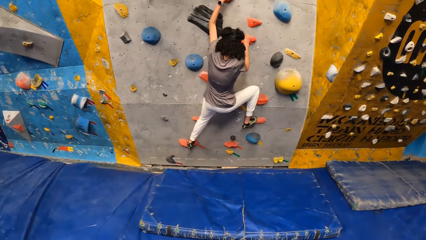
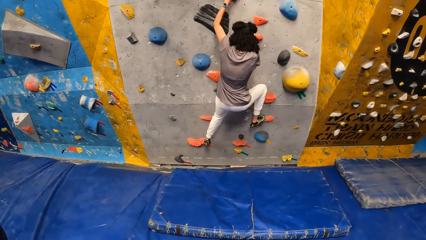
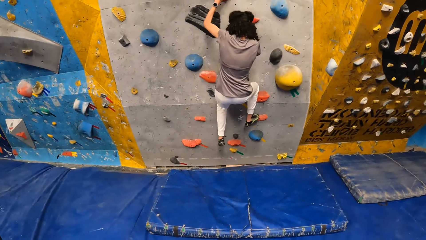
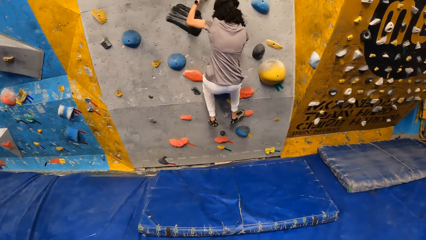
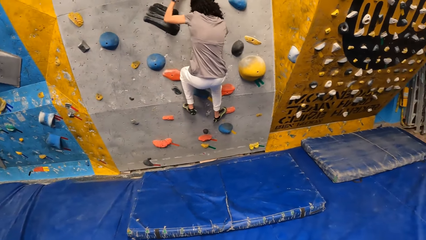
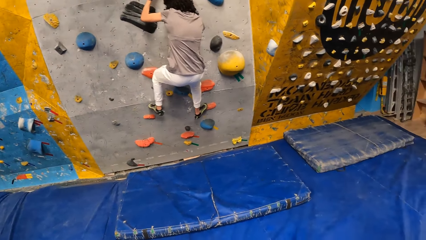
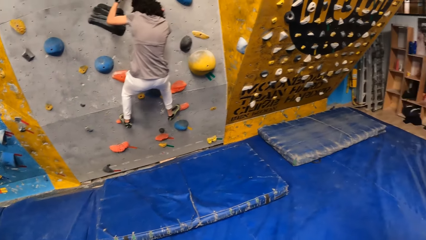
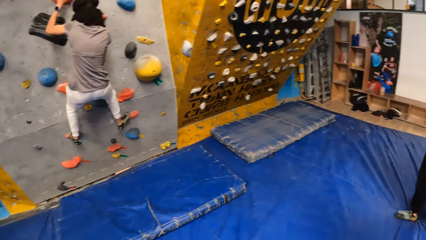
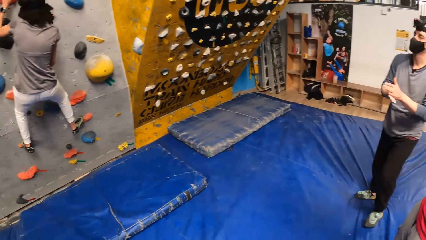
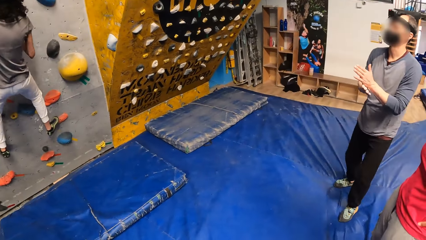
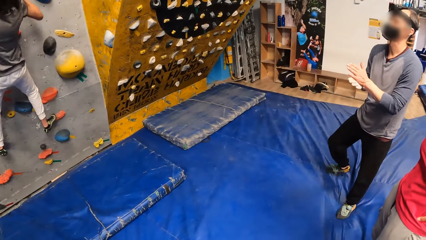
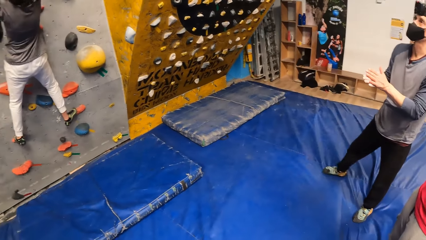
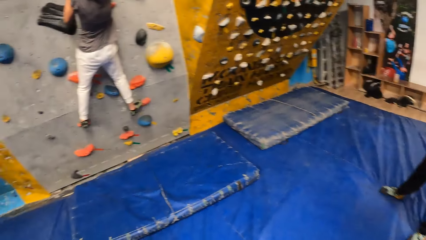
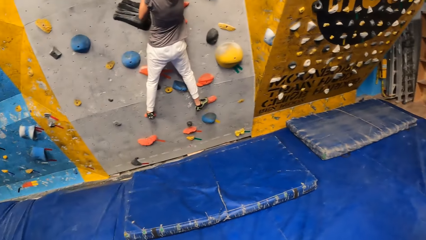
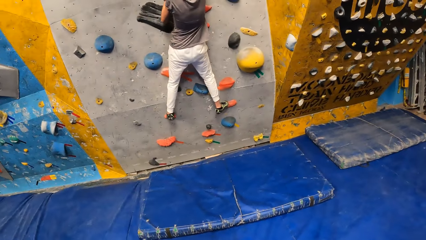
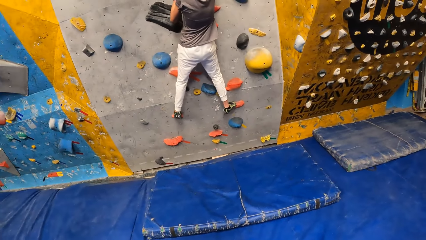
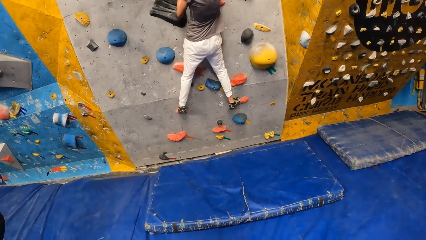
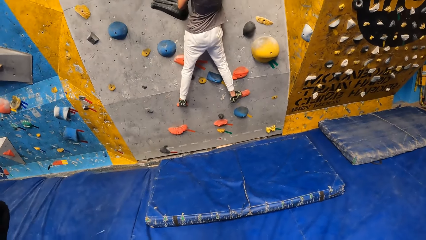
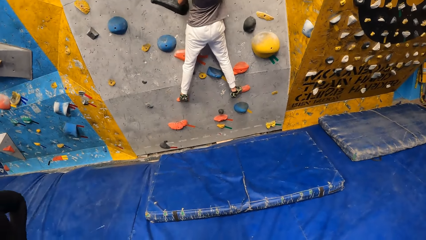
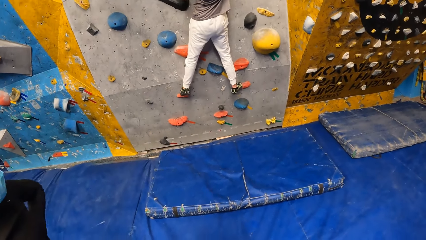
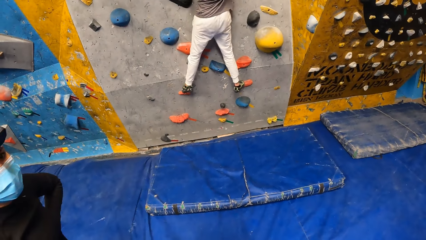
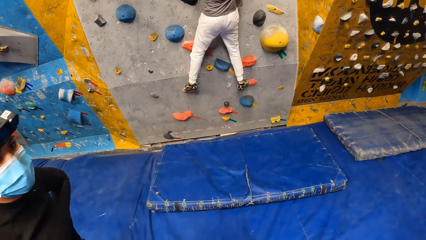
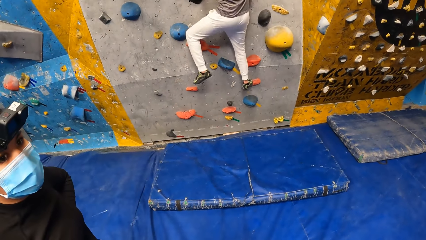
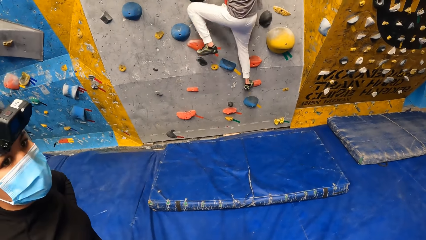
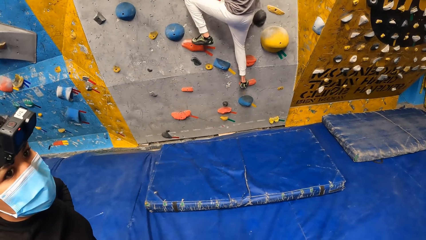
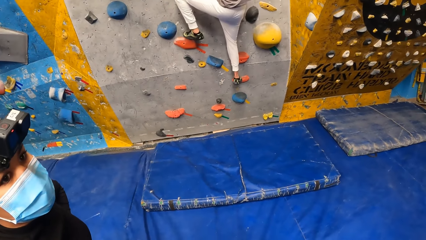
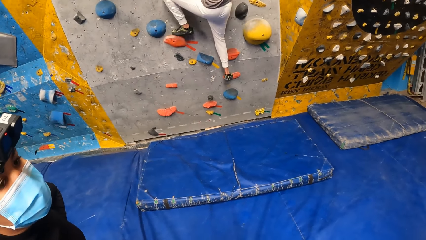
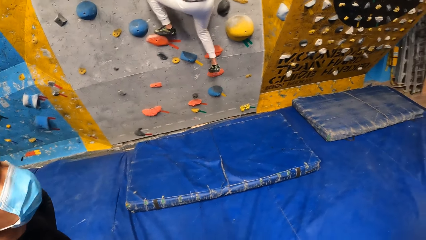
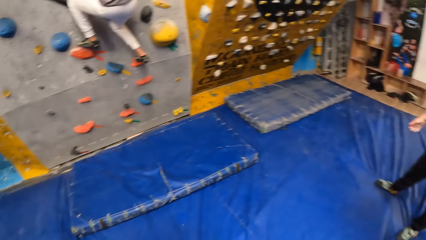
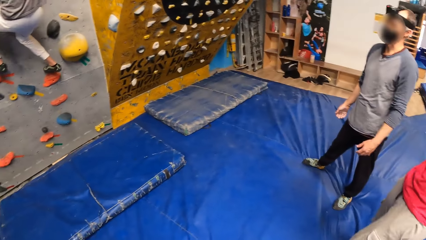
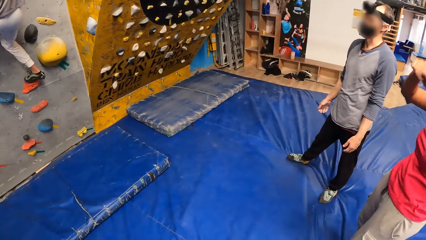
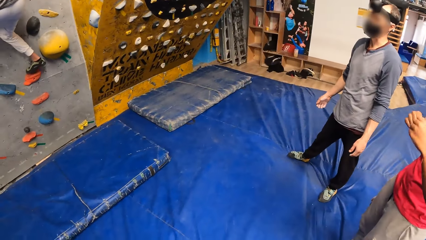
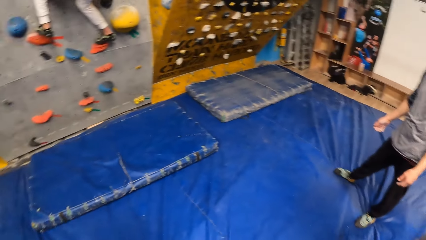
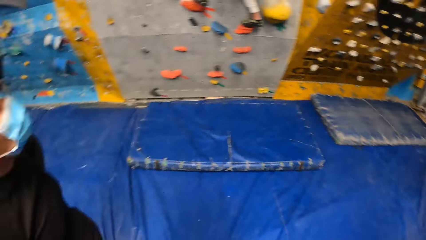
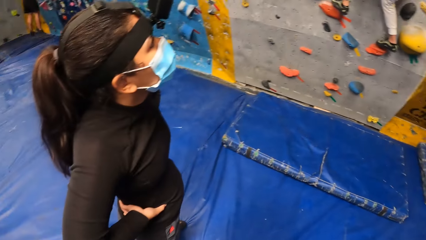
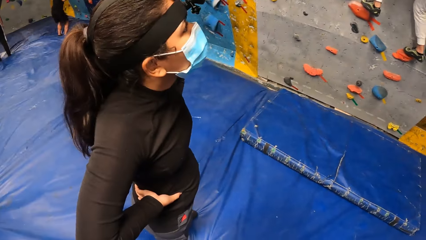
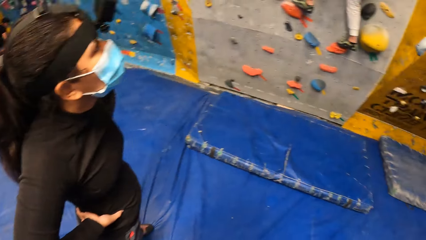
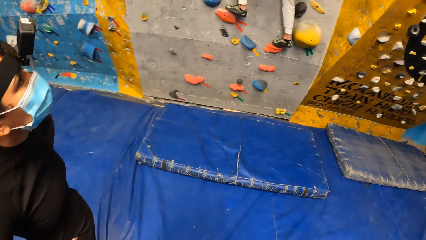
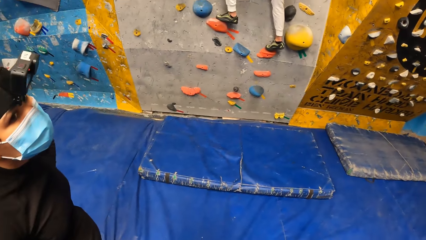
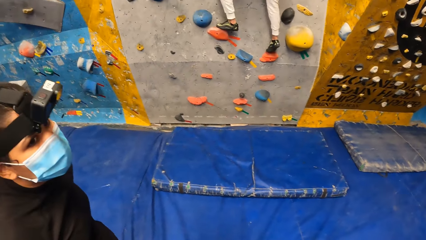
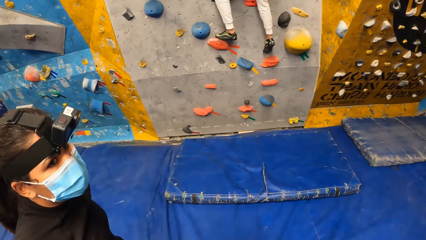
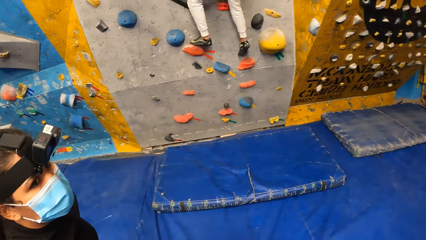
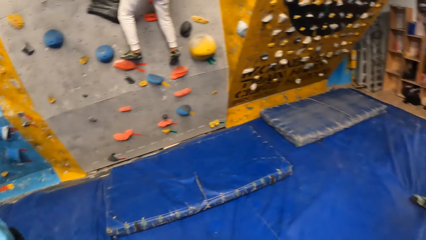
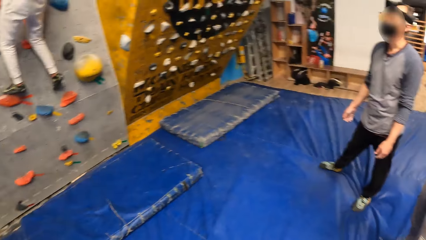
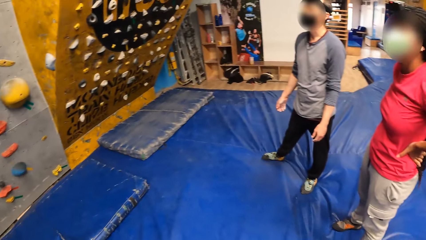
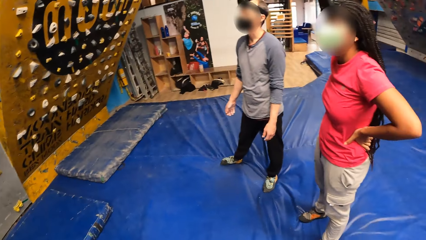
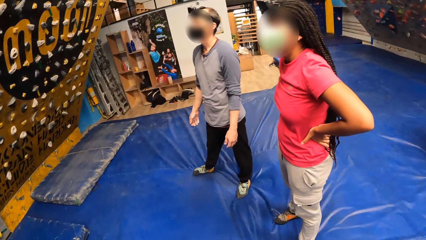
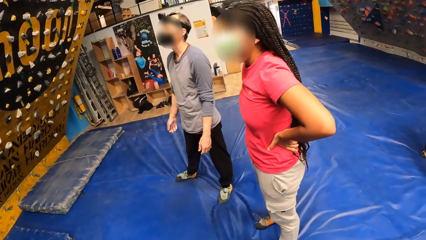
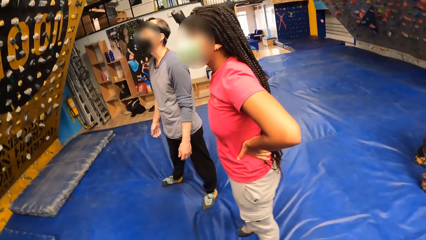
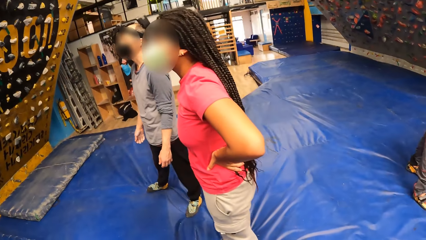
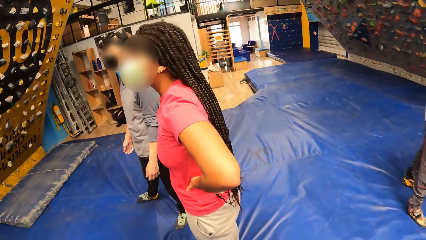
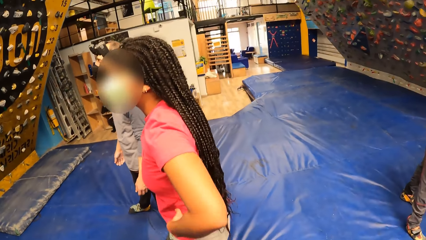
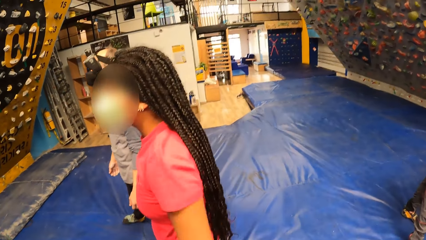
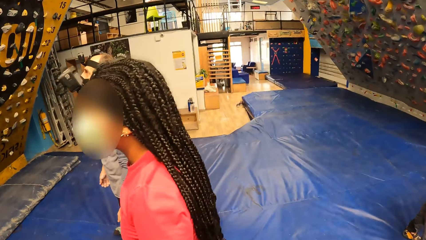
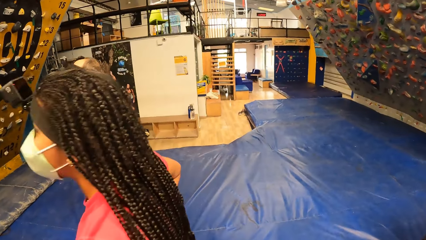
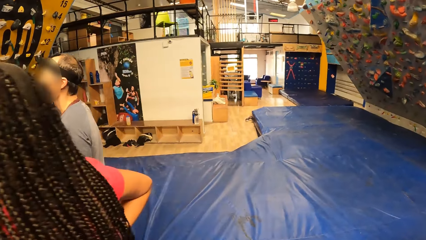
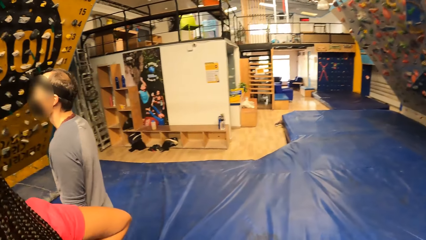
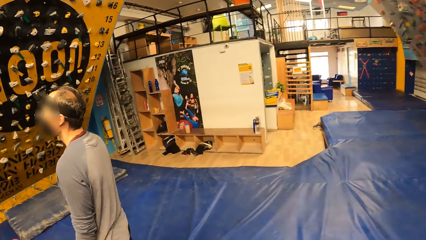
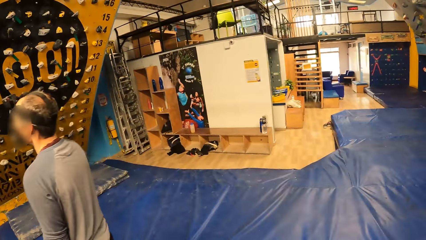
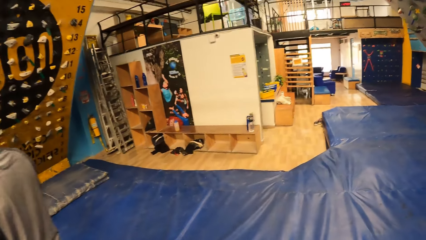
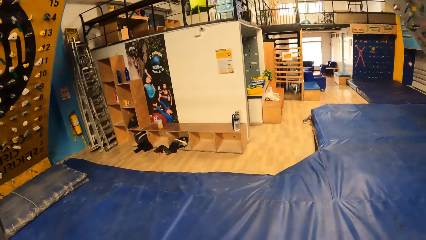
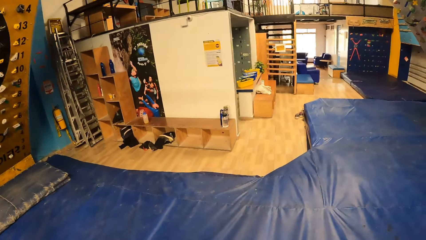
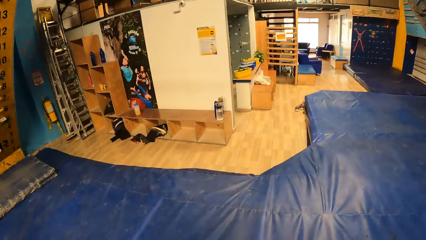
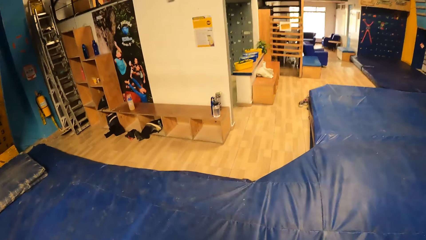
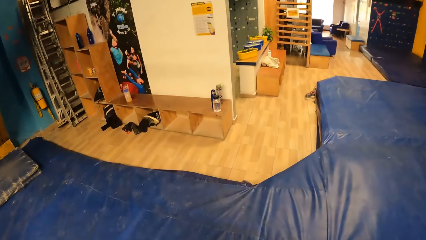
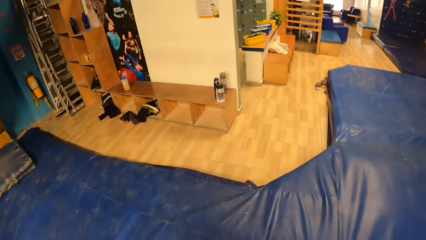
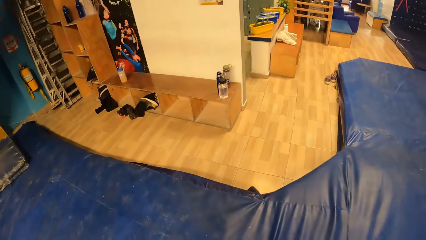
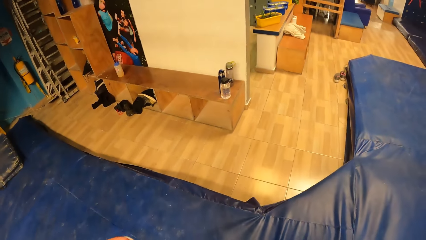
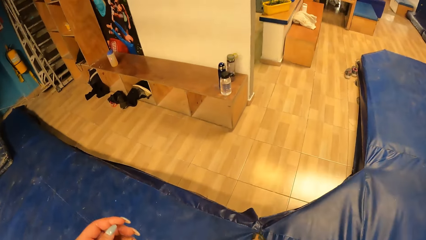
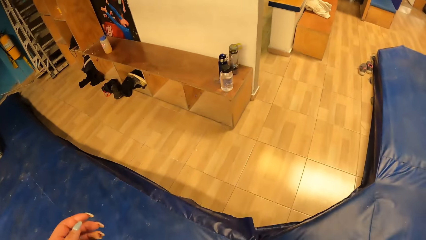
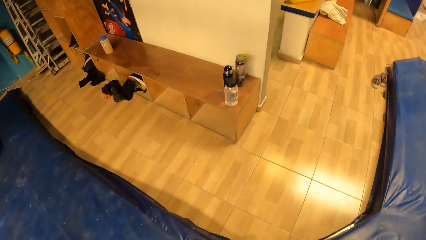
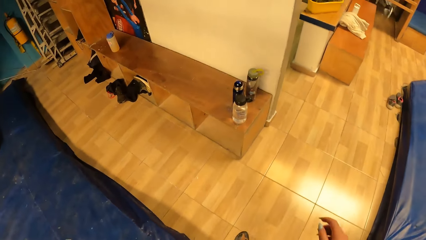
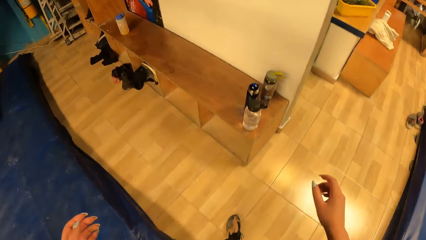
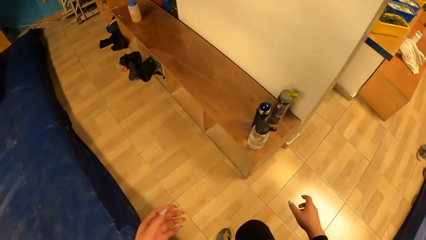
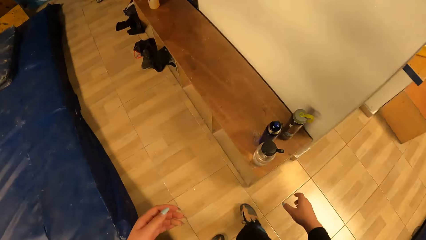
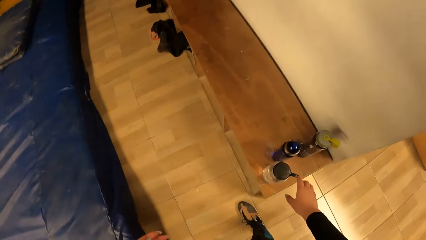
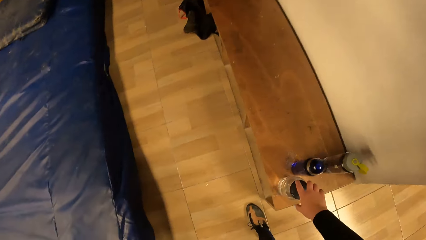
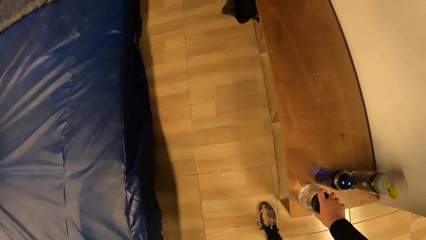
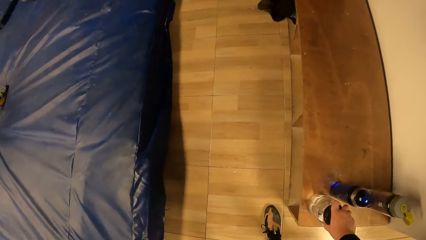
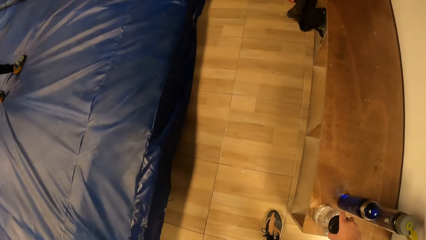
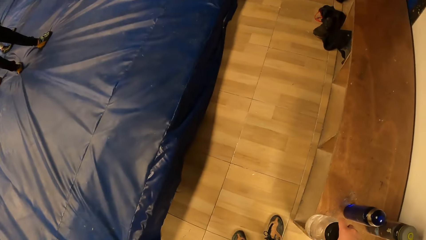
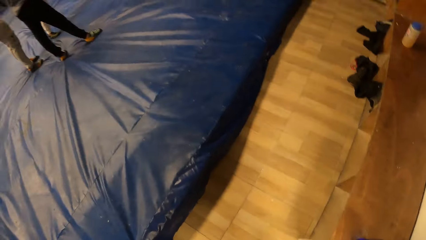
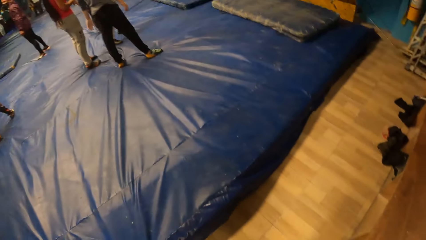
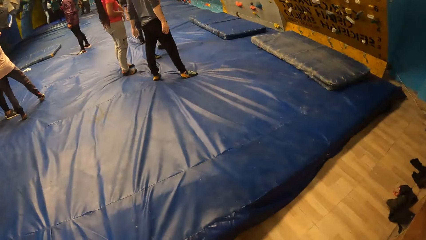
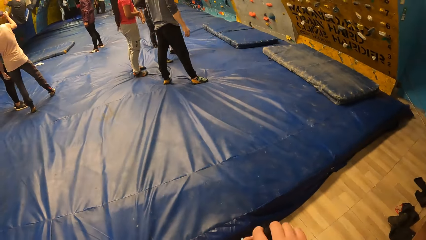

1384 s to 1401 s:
A man comes closer to the first girl. The other girl climbs on the wall. The camera wearer walks on the floor towards a shelf. He picks up a water bottle from the shelf with his right hand. He turns back to the floor.
